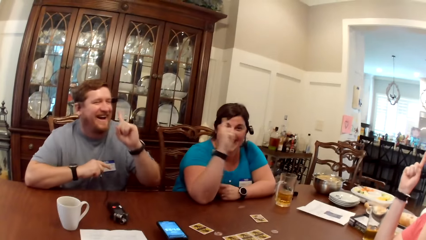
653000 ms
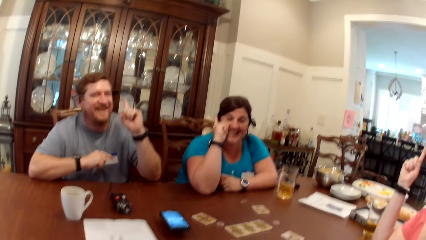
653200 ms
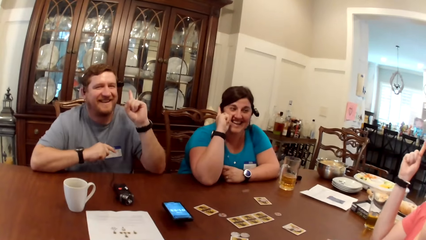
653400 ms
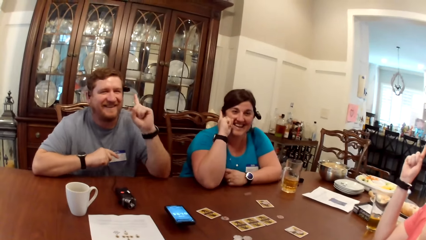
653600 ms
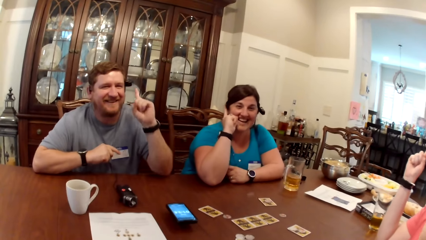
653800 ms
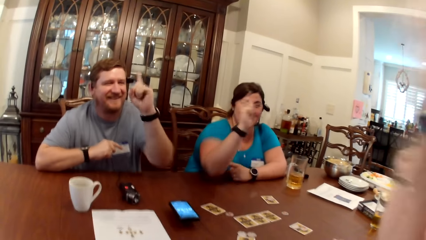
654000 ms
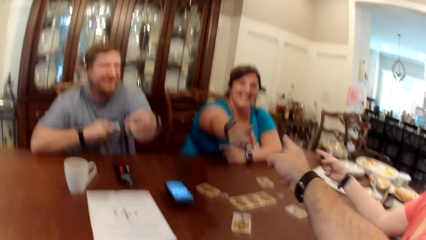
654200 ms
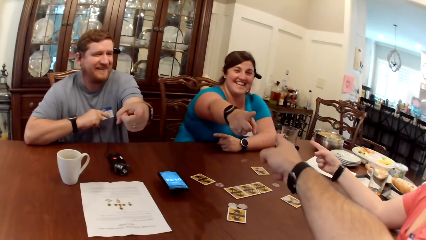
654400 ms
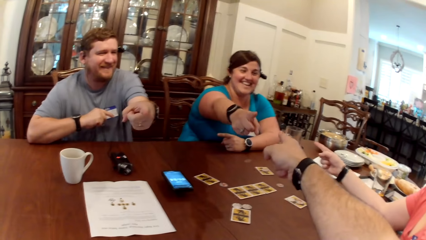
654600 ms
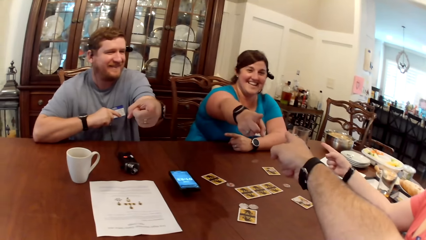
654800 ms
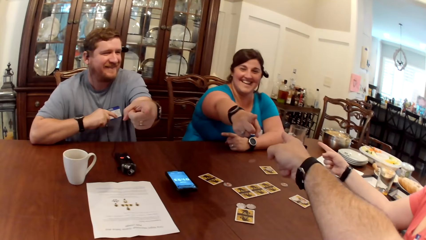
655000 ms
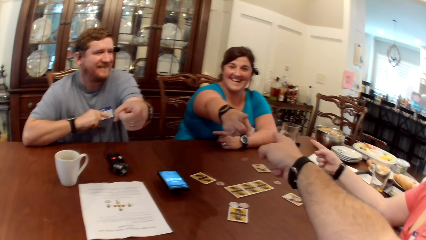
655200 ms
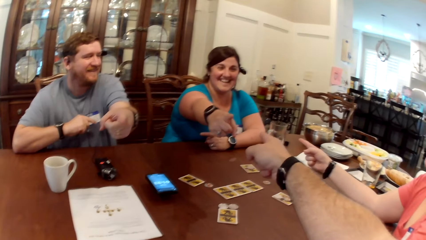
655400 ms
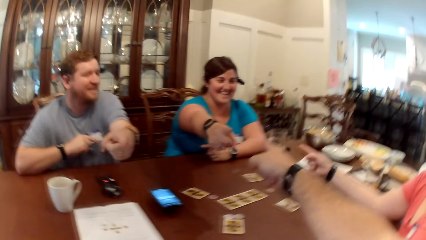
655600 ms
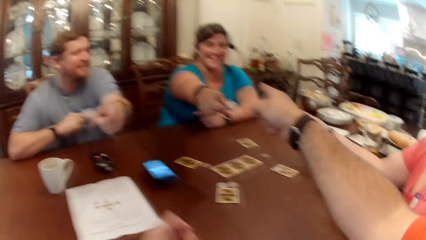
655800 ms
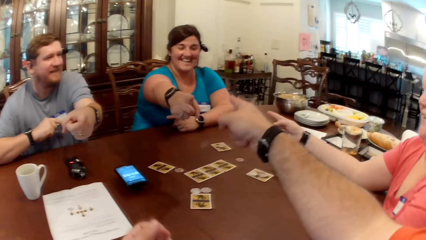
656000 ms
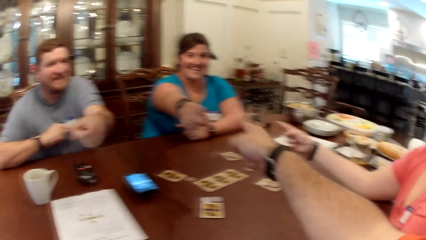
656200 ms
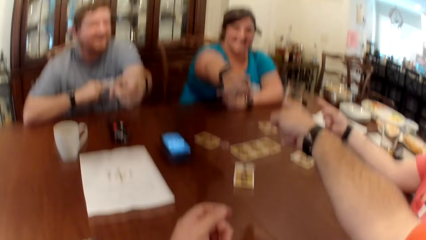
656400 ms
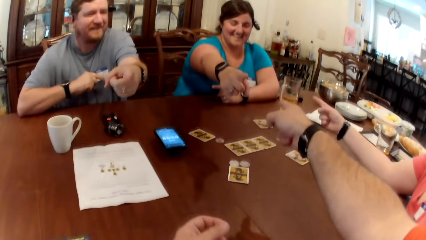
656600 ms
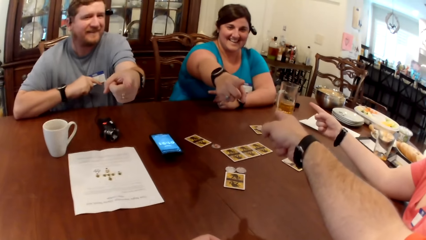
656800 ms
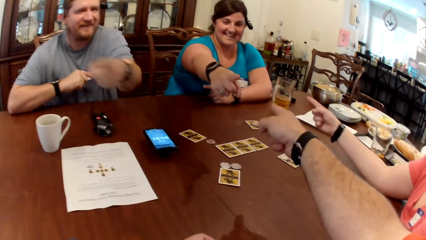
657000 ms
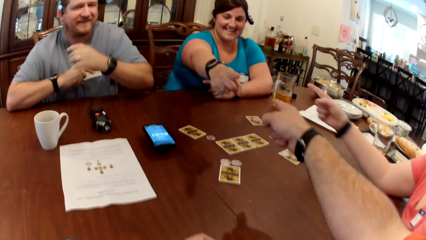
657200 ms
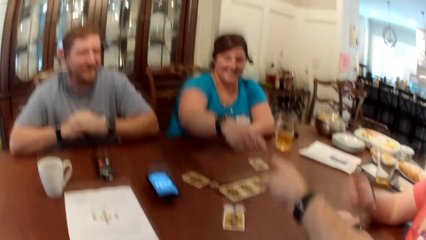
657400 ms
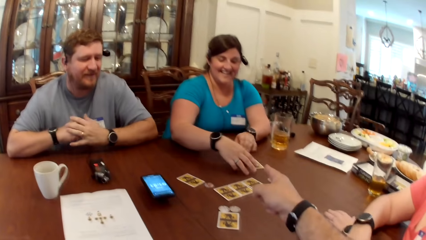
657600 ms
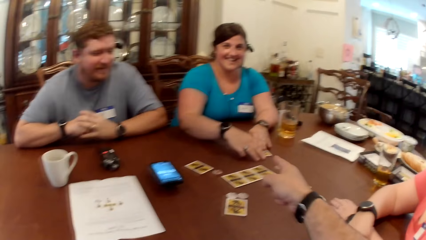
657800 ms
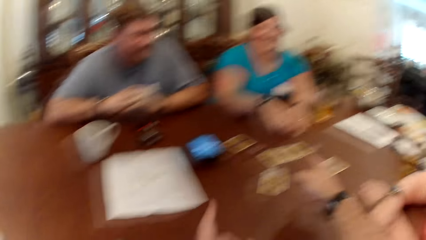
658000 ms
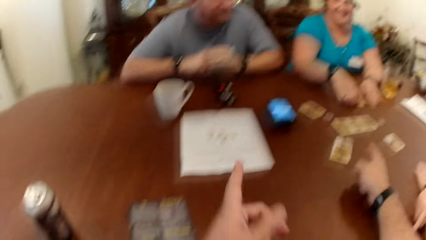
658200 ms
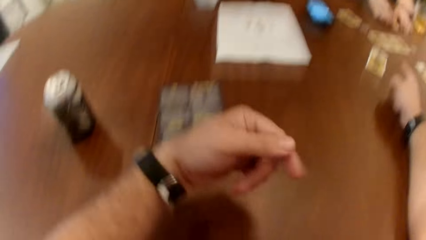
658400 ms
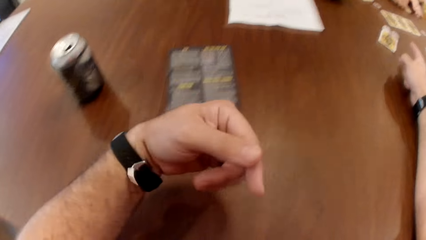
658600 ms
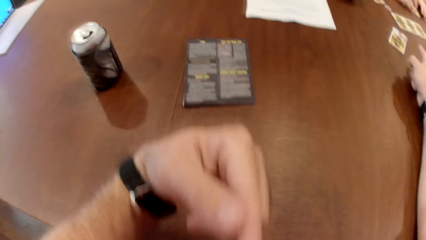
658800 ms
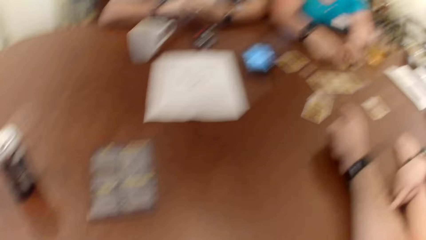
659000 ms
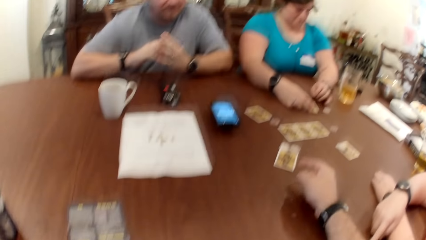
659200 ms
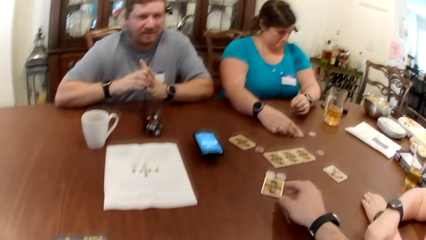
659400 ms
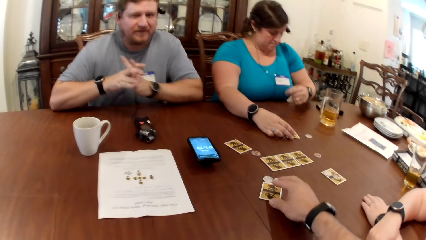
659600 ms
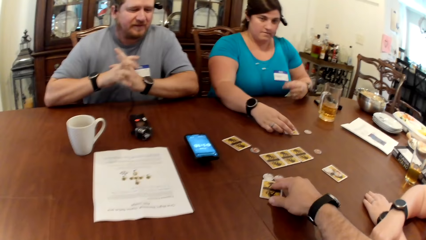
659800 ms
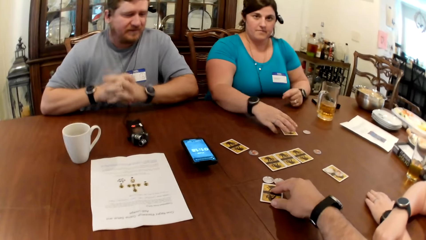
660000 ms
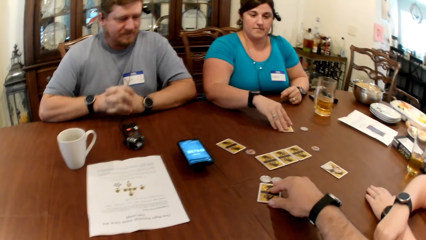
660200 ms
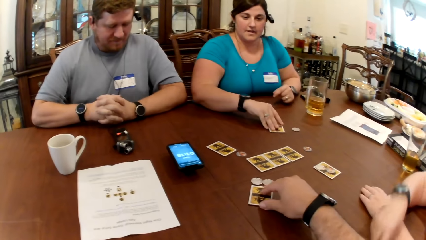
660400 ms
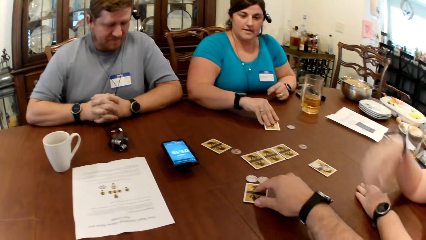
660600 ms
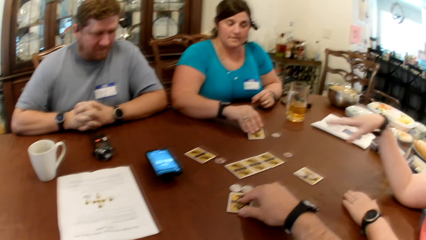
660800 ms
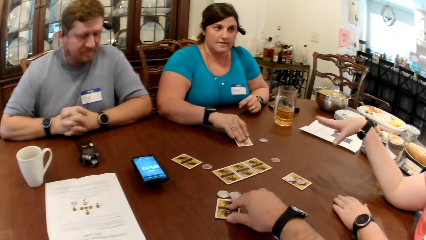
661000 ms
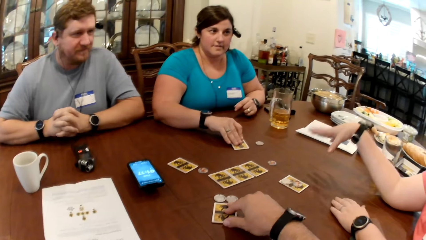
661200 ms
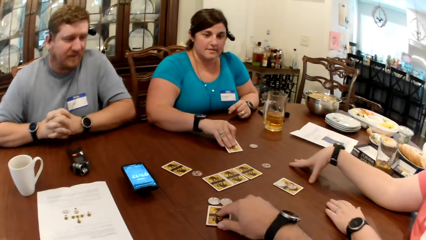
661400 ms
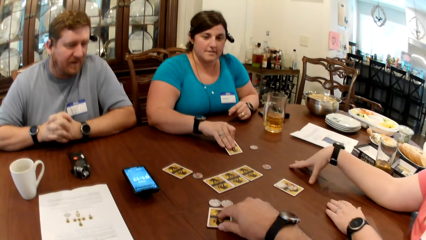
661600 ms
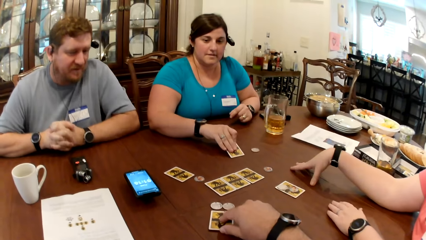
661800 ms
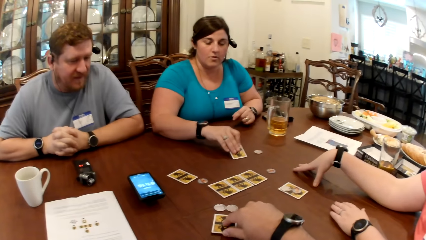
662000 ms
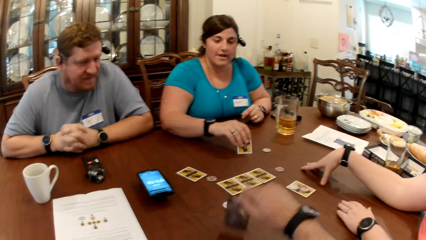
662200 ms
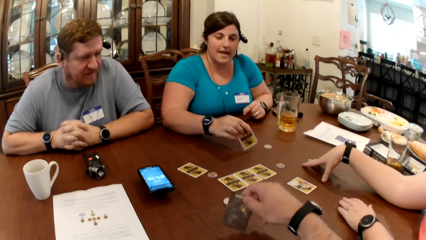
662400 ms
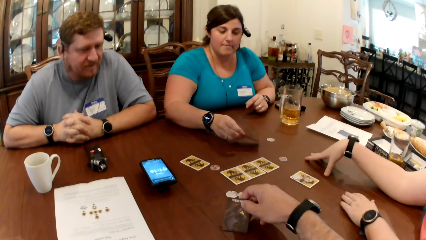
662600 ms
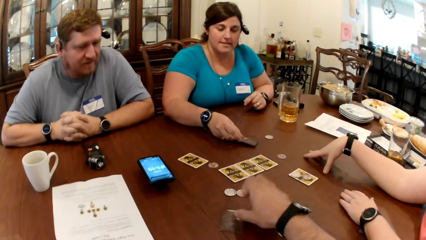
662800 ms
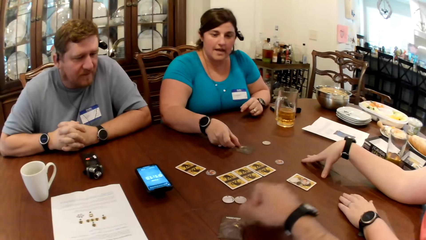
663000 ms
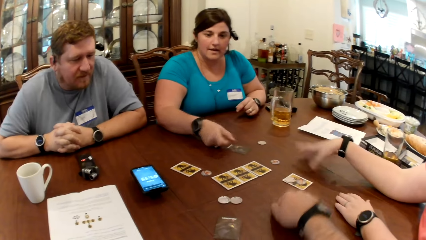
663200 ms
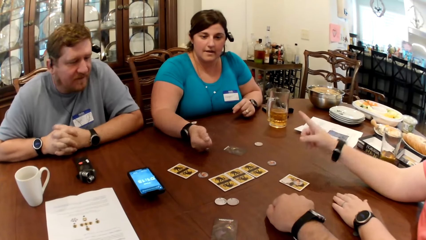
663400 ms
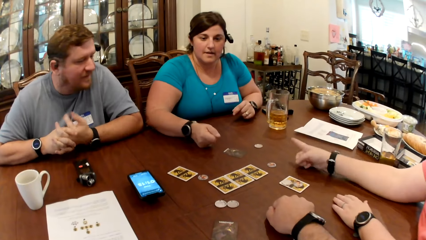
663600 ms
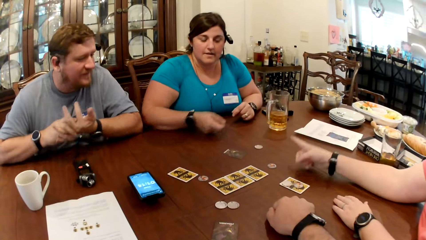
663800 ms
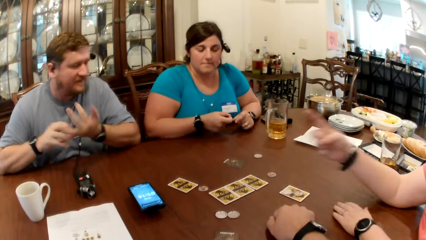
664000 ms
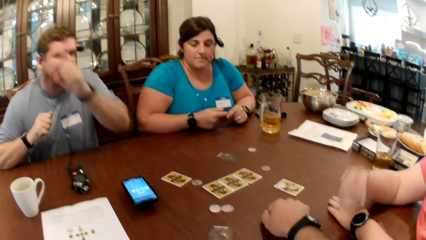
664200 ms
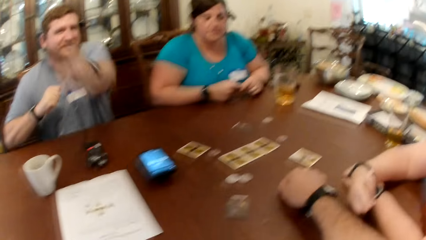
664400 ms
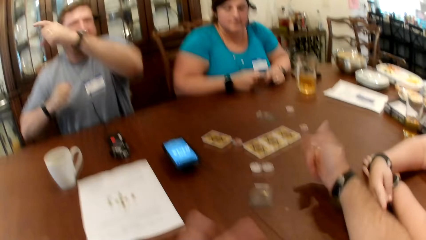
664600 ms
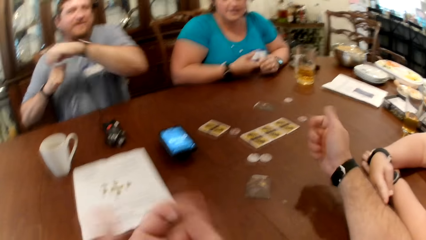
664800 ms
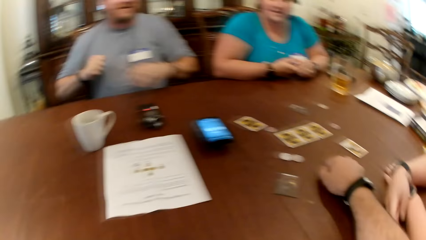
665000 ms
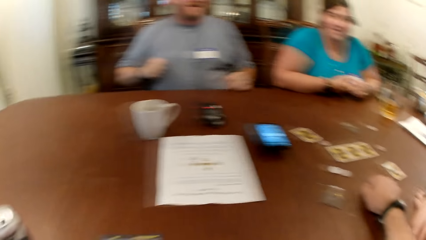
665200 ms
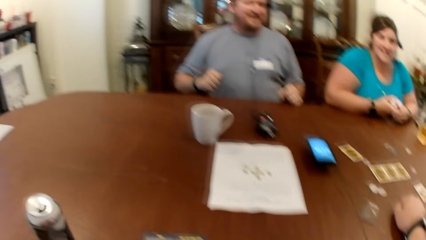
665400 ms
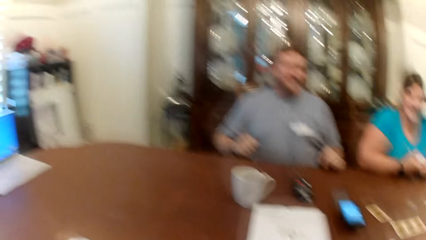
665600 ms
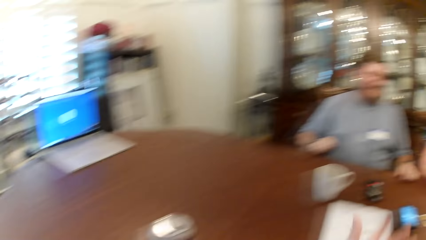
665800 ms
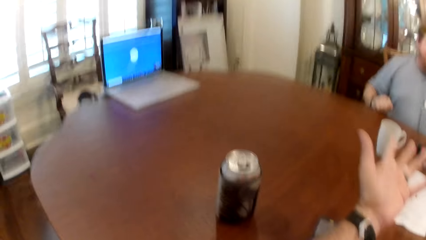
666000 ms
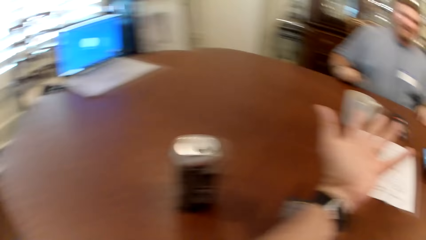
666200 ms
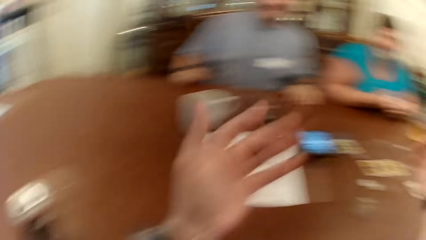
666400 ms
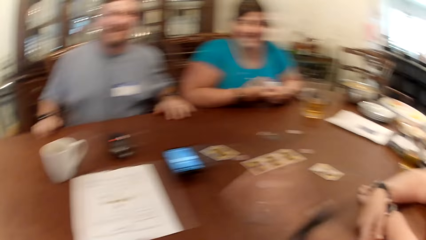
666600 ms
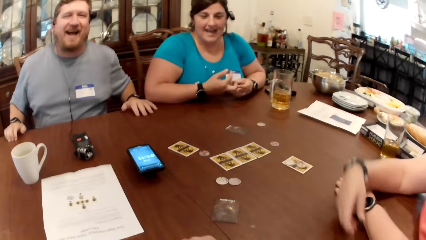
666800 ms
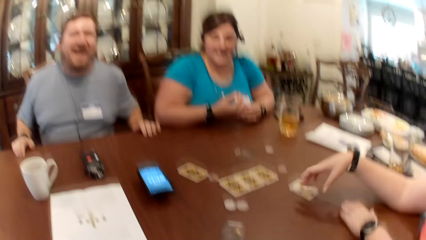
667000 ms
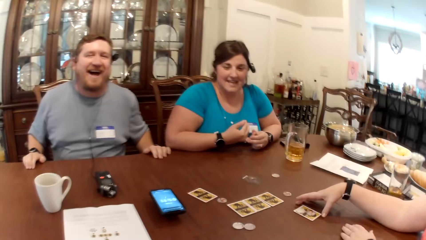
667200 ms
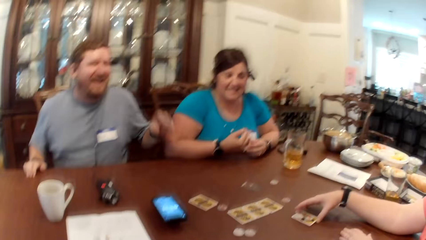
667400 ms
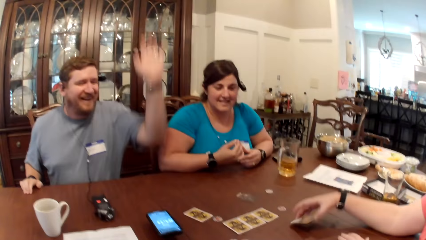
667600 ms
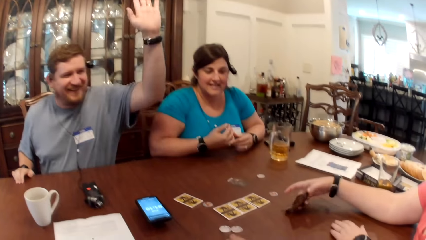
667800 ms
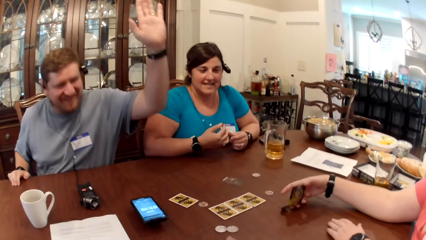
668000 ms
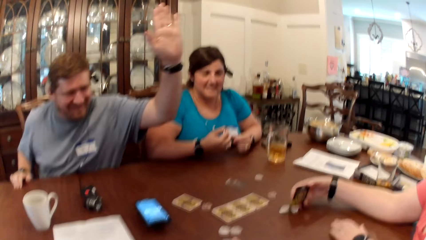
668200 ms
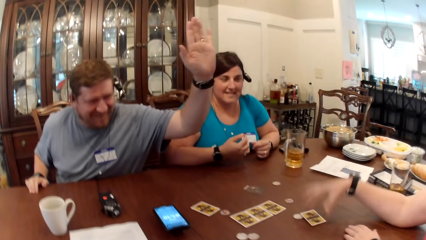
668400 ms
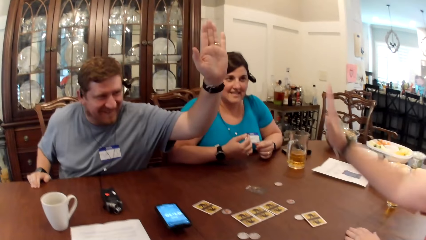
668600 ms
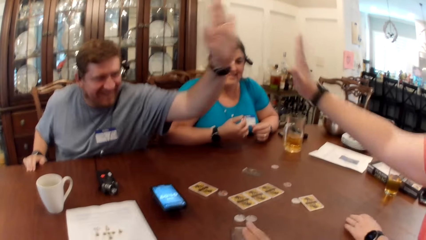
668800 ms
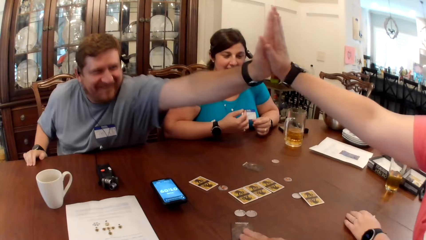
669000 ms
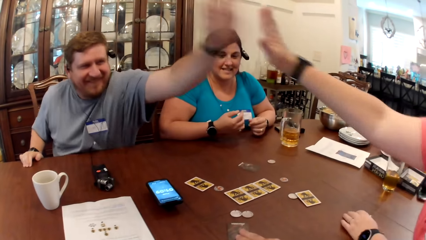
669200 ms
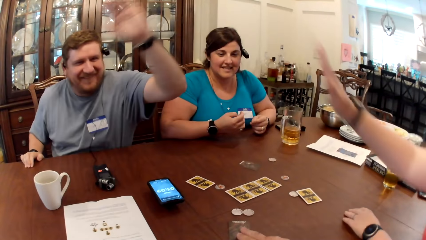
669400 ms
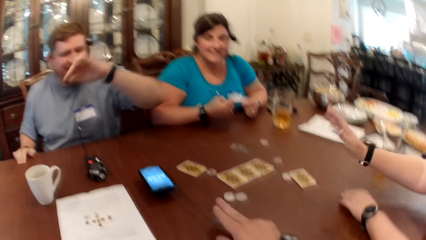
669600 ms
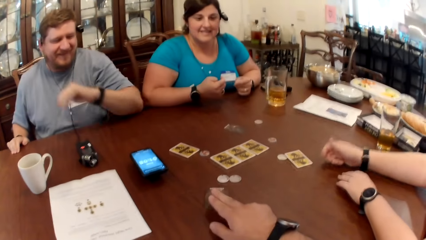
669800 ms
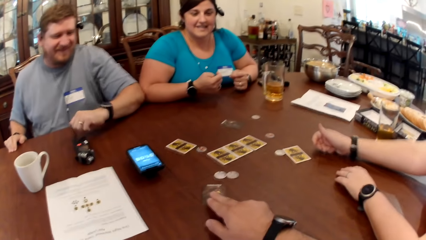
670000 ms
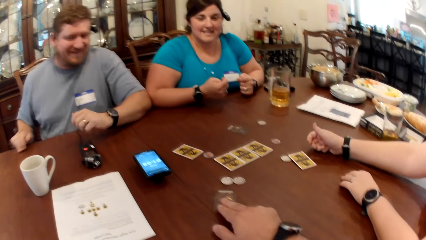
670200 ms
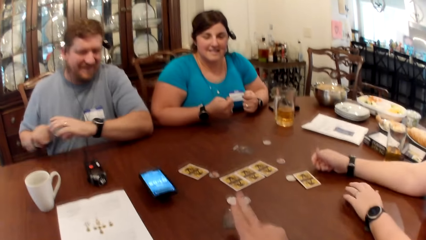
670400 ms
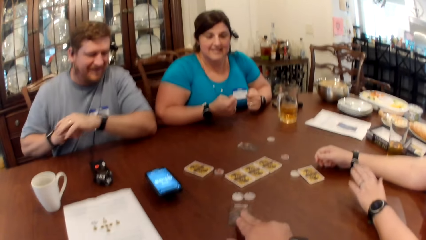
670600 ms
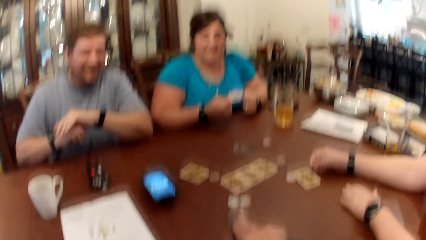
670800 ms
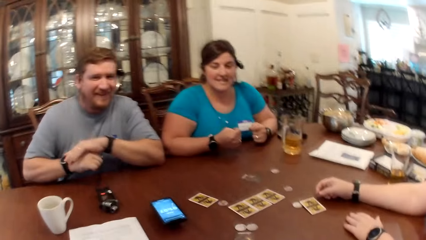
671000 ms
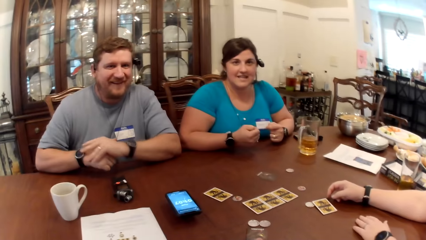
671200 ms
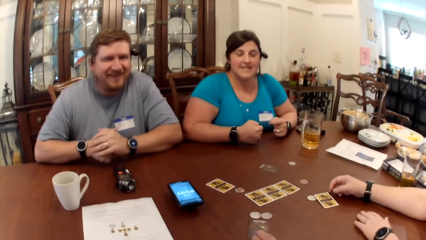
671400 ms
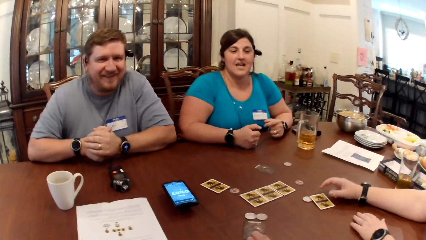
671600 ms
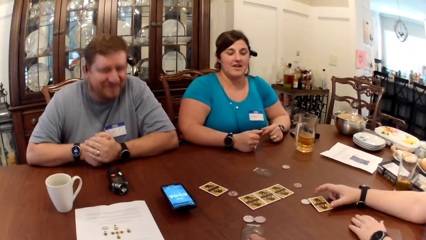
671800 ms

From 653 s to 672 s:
The camera wearer points at a woman with his right hand. Another woman points her right hand at the first woman. A man points his left hand at the camera wearer. The first woman points her right hand at the camera wearer. The first woman places both hands on the card on the table. The camera wearer picks up the card on the table with his right hand. The first woman picks up the card on the table with her right hand. The other woman places her right hand in the table. The camera wearer turns over the card on the table with his right hand. The first woman turns over the card in her right hand on the table. The camera wearer places the card on the table. The other woman points her right hand finger at the first woman. The other woman points her right hand fingers at the camera wearer. The man points at the camera wearer with his left hand. The other woman checks the card on the table with her right hand and gives the man a high five with her right hand. The camera wearer moves the card on the table with his right hand.
